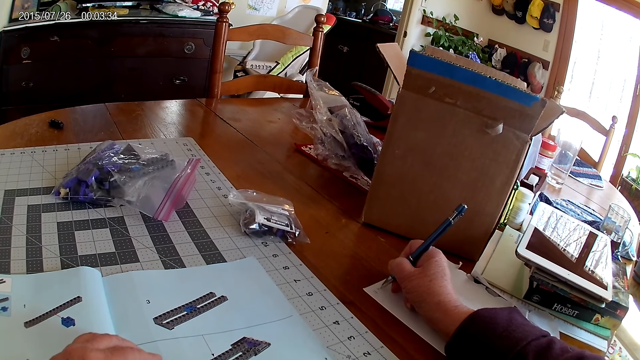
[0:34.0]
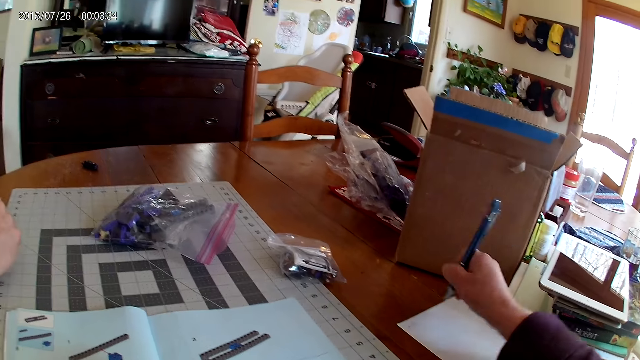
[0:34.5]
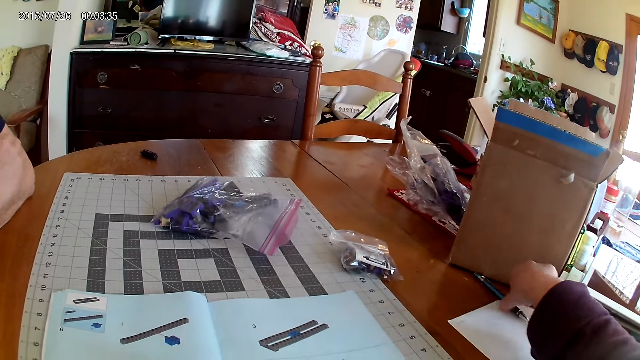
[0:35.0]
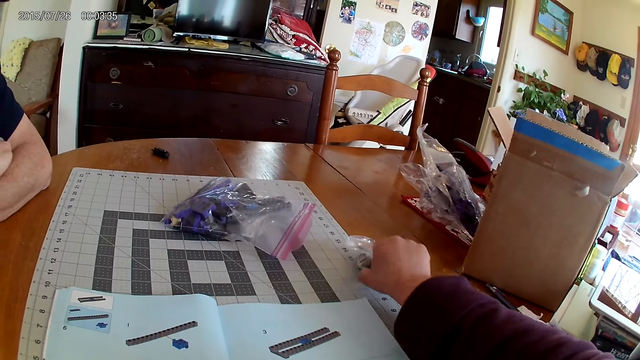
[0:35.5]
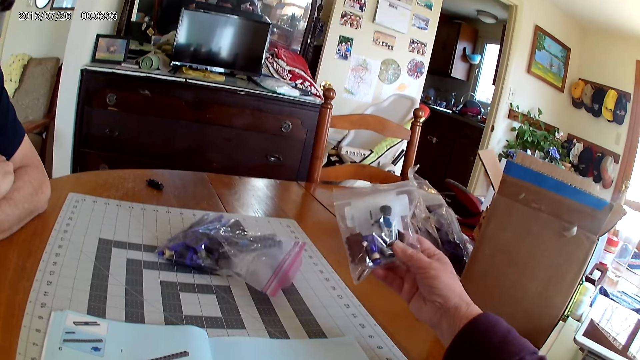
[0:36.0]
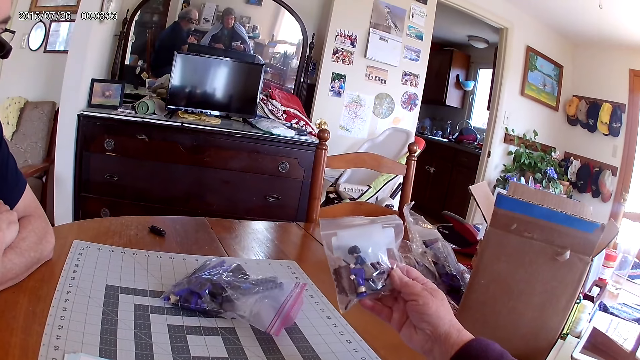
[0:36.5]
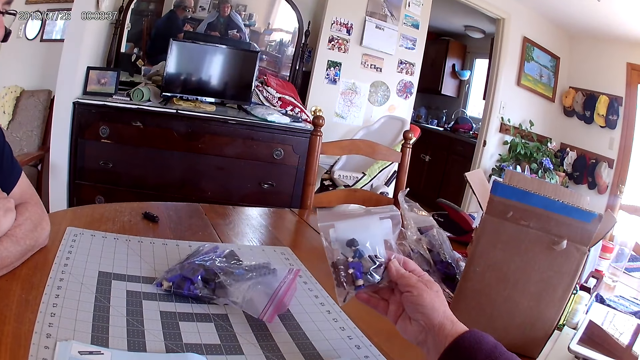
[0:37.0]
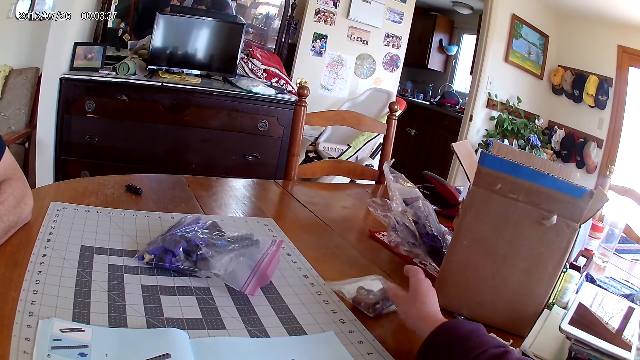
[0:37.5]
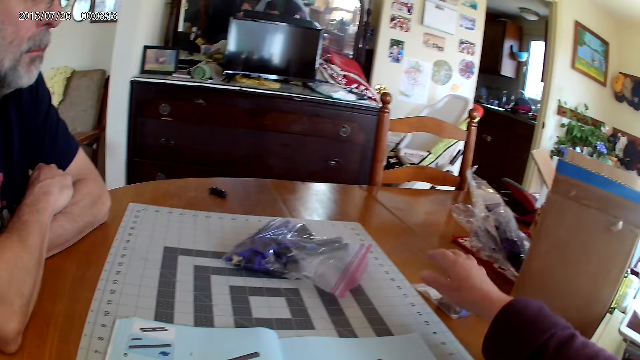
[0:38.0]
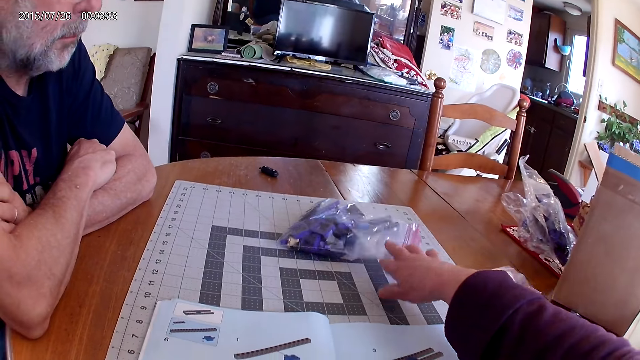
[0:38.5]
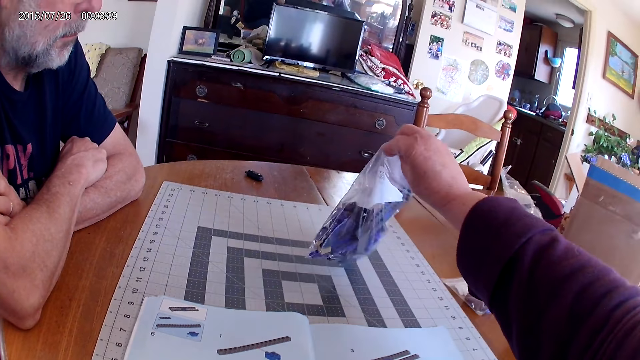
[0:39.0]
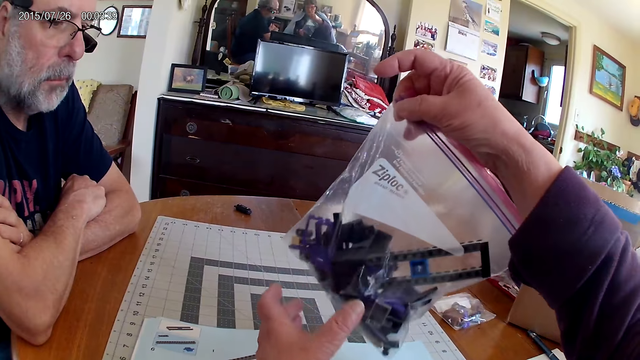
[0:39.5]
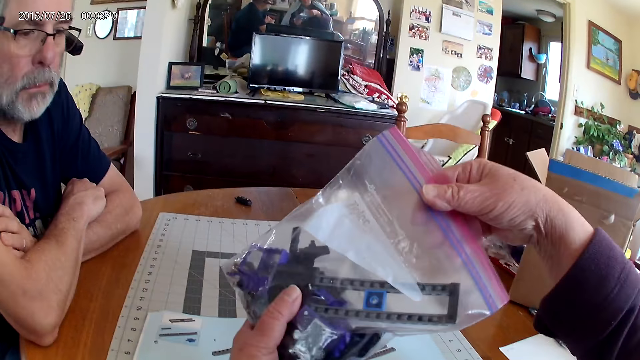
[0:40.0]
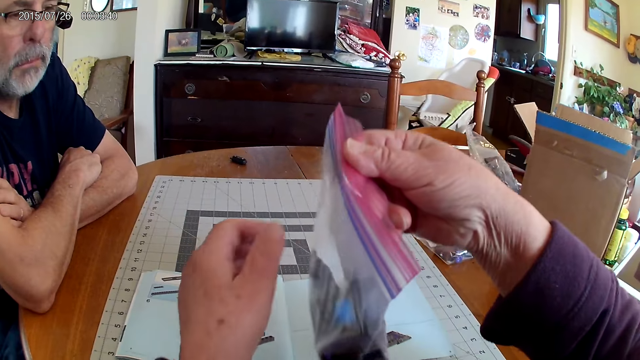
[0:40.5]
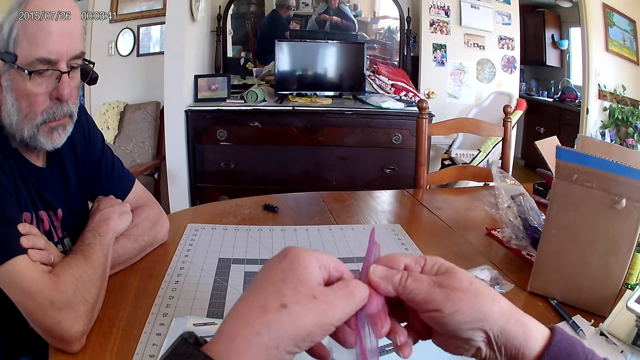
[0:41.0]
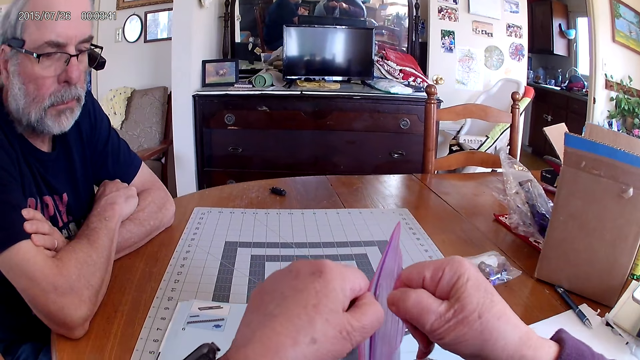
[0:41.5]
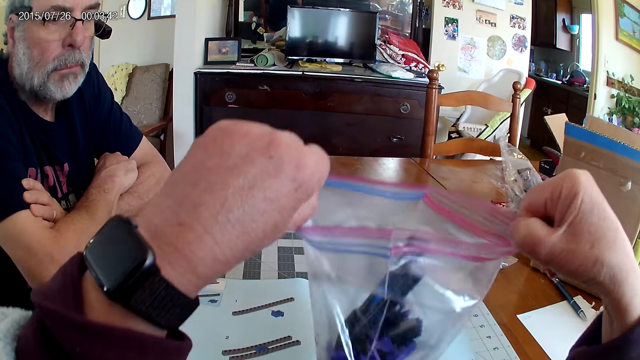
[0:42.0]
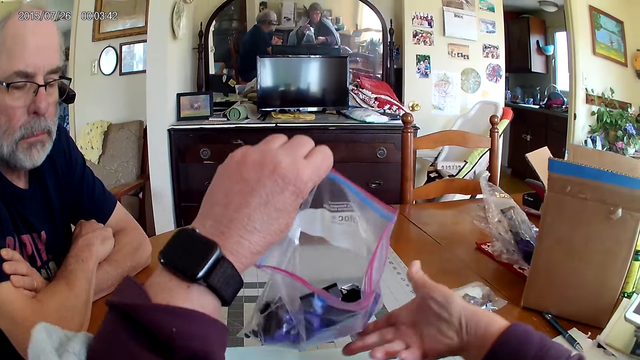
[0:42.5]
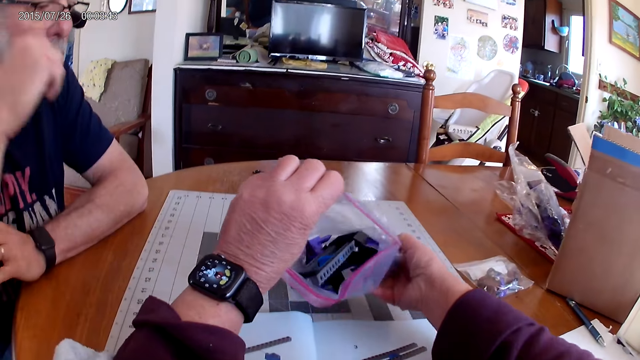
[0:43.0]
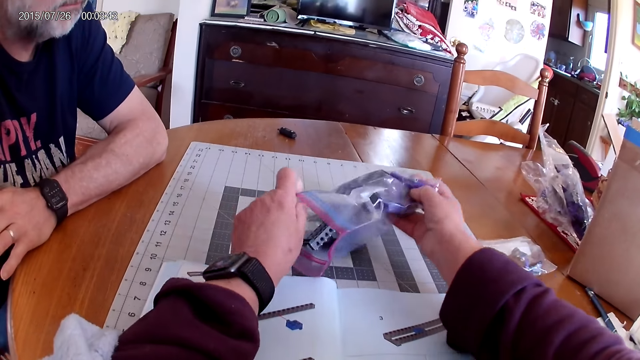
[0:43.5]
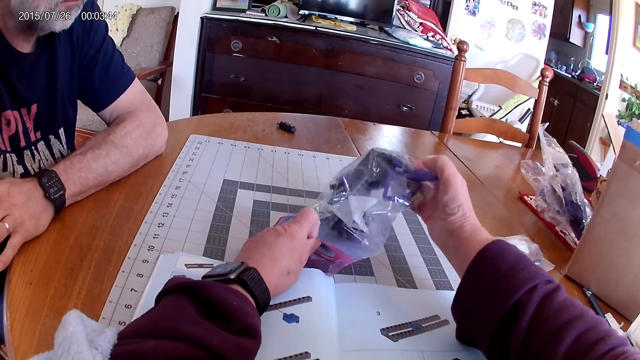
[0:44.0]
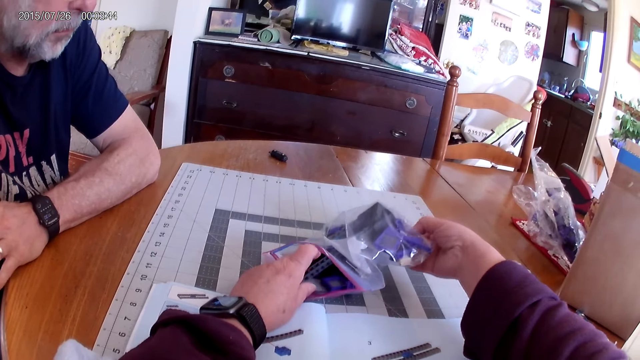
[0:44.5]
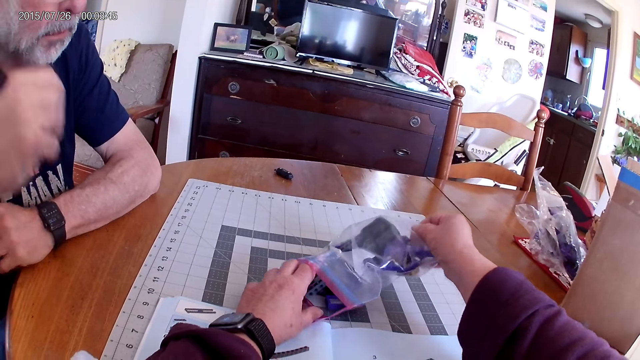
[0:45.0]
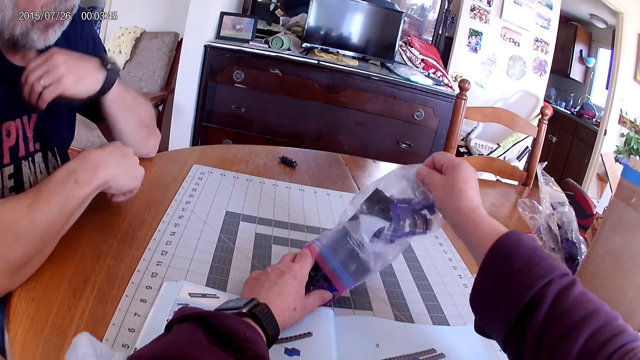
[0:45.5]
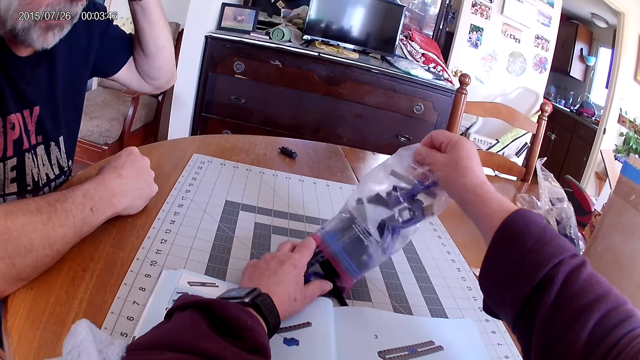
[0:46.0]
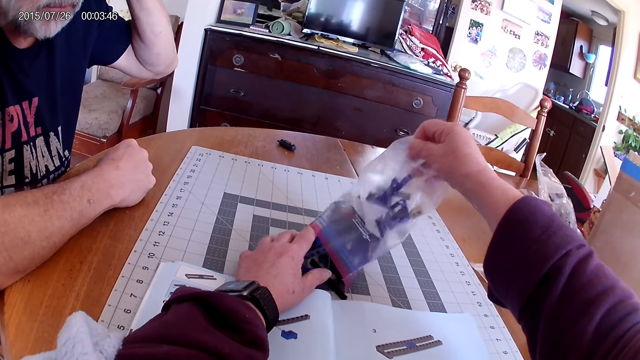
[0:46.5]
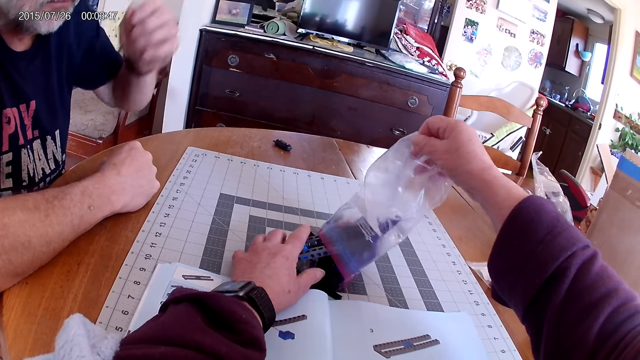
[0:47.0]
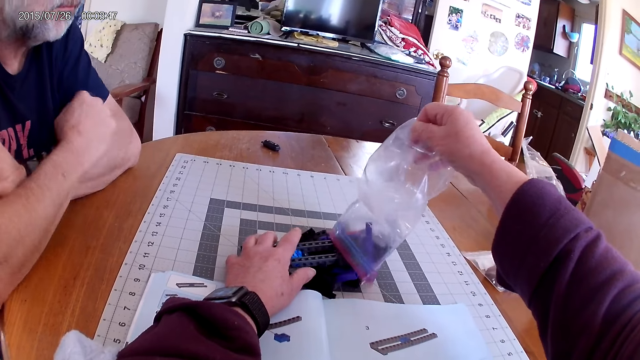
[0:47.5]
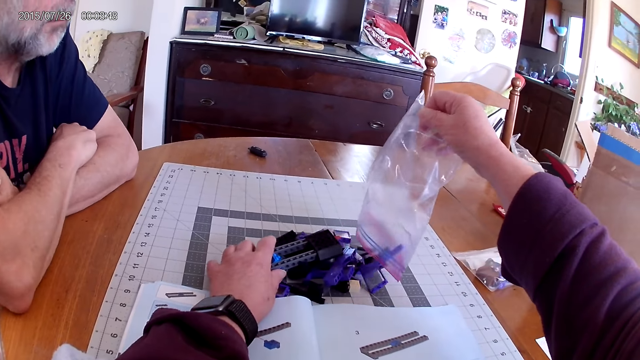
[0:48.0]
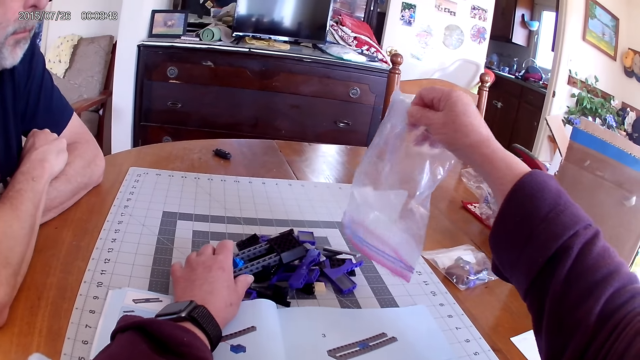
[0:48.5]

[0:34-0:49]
The camera wearer places the pen on the table. They pick up the pack of plastic pieces or sealed device parts. They place the plastic pieces on the table. They pick up the pack of plastic pieces. They open the sealed device parts. They remove the plastic pieces from the polythene paper. They pour the device parts on the table.

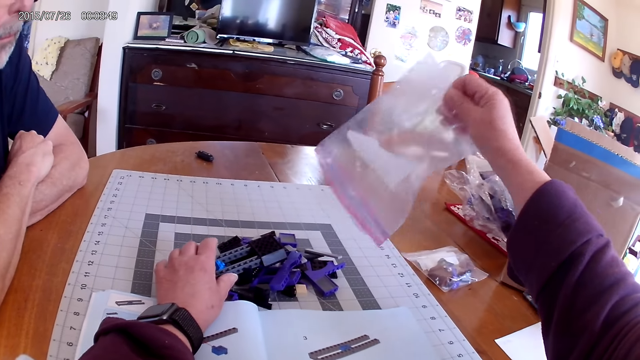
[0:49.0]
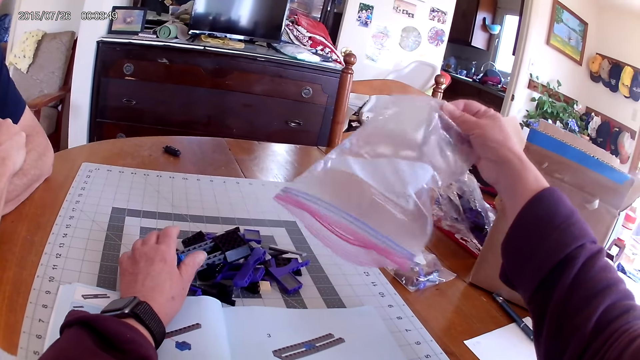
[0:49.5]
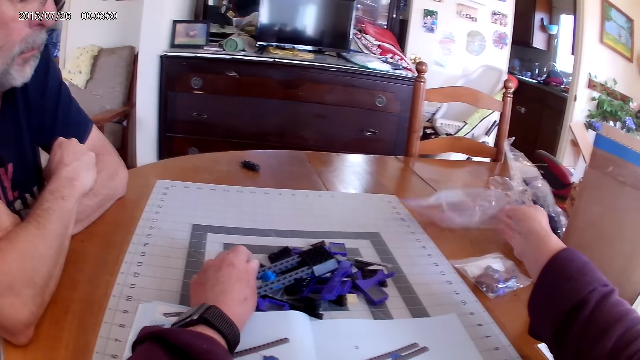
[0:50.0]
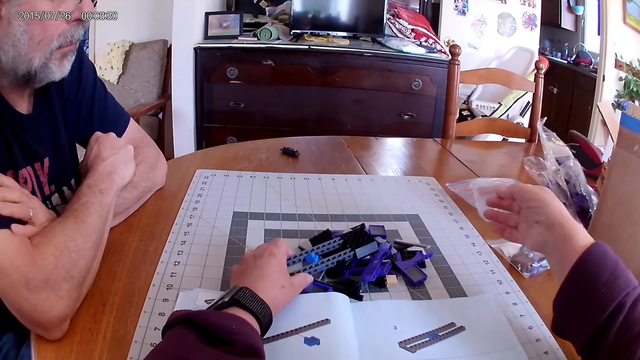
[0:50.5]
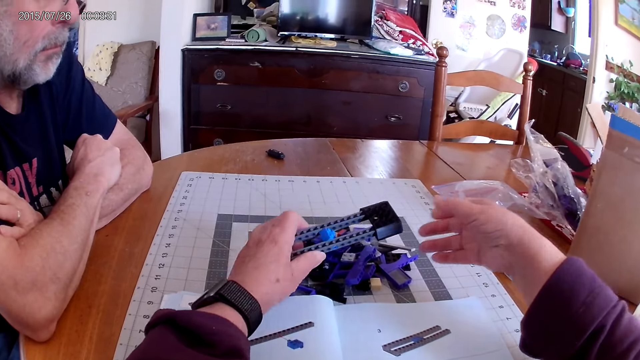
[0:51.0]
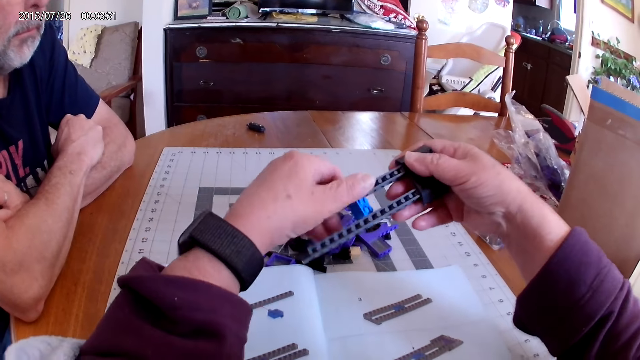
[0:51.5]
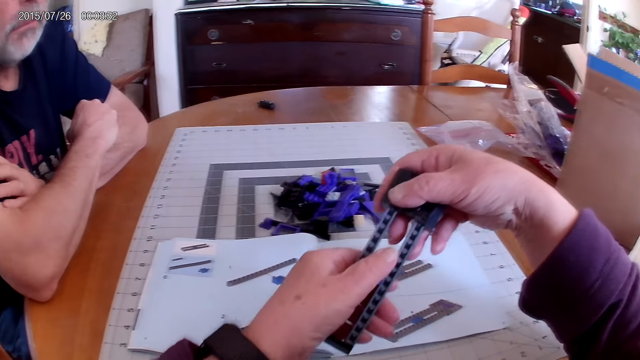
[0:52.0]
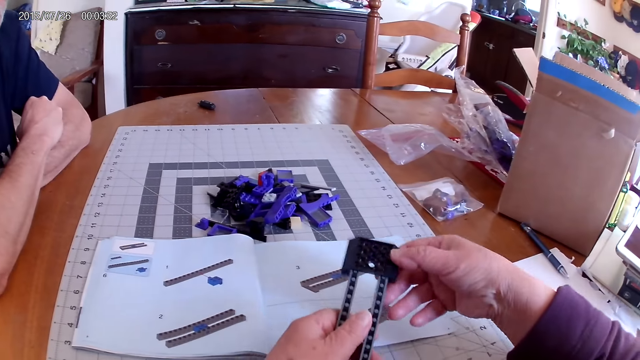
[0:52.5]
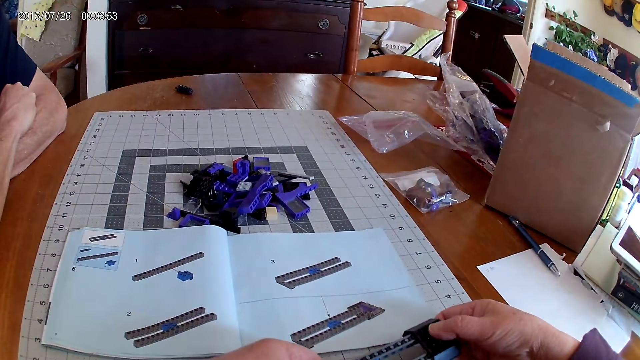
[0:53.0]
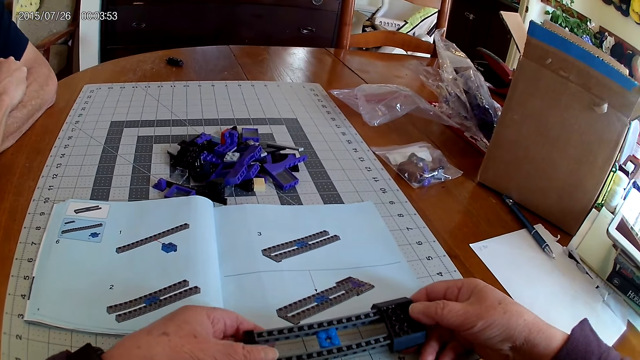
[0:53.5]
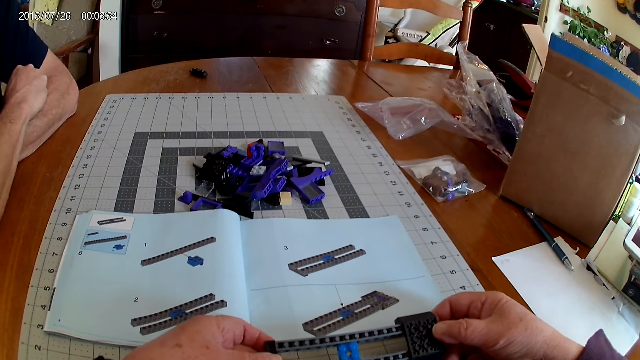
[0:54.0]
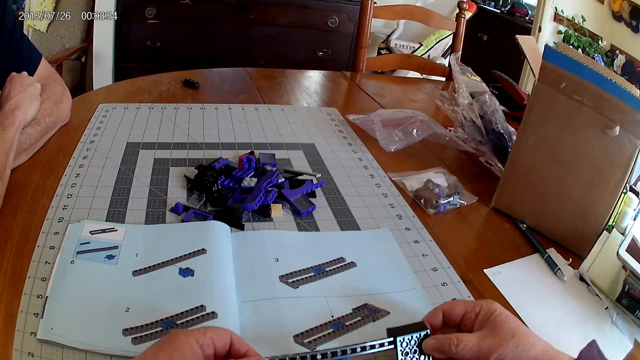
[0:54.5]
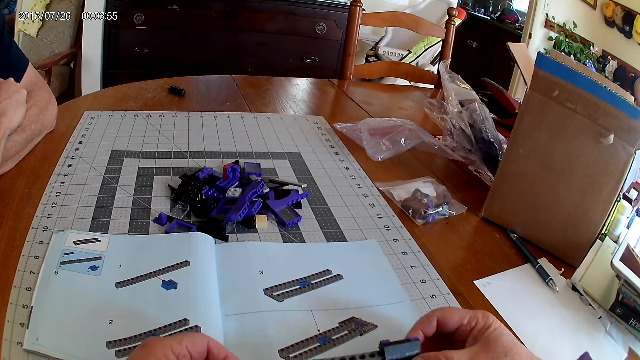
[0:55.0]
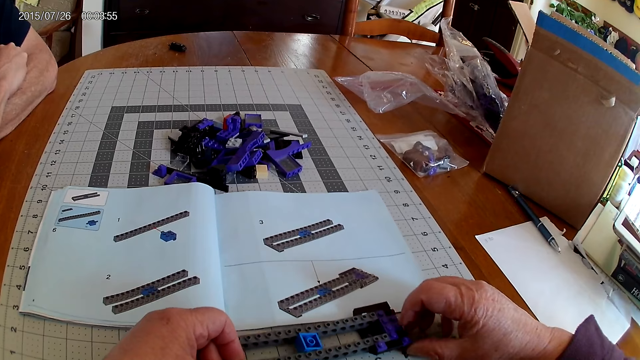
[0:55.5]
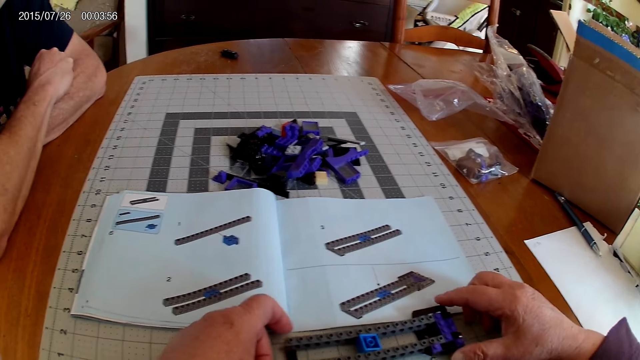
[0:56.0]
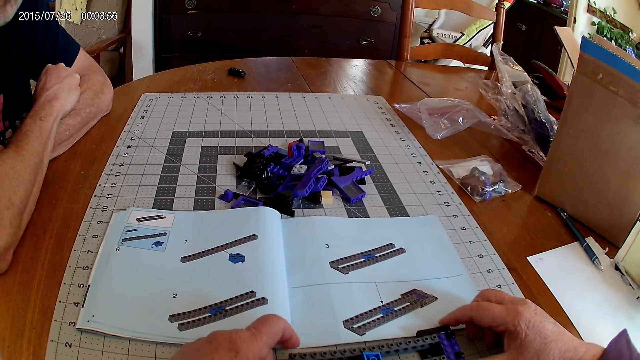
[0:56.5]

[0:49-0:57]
The camera wearer picks up a plastic model or device. They put the device on the table. They look at the instructional manual book.
